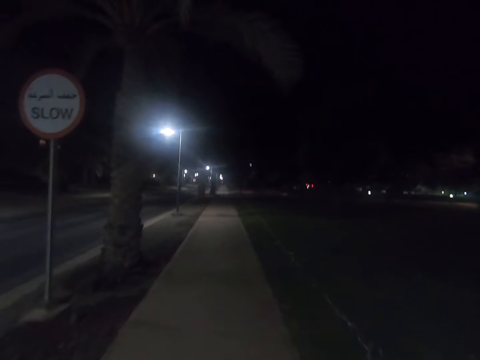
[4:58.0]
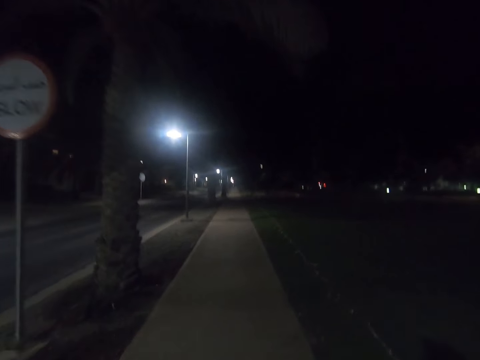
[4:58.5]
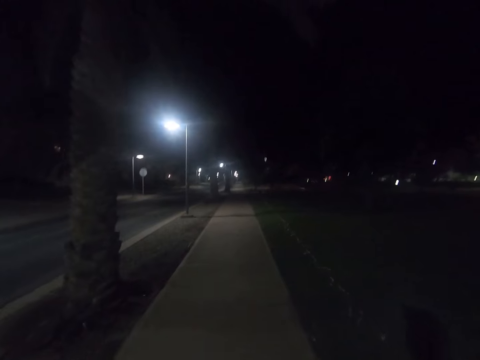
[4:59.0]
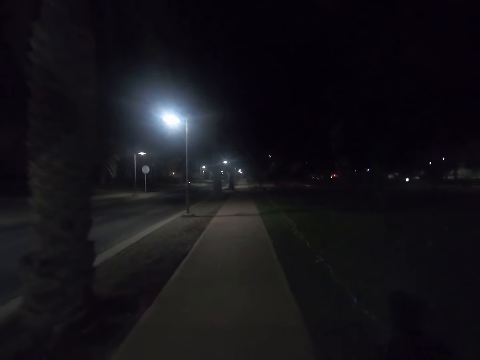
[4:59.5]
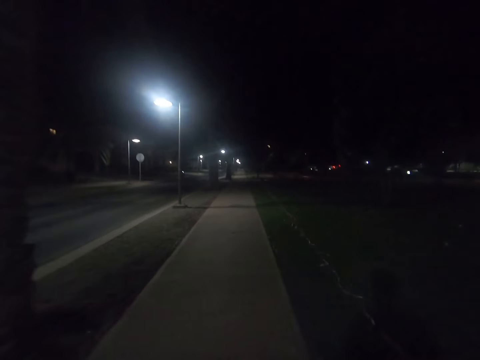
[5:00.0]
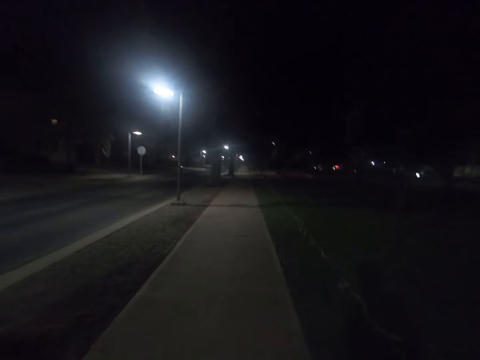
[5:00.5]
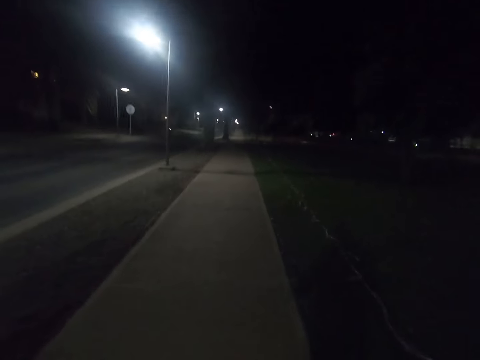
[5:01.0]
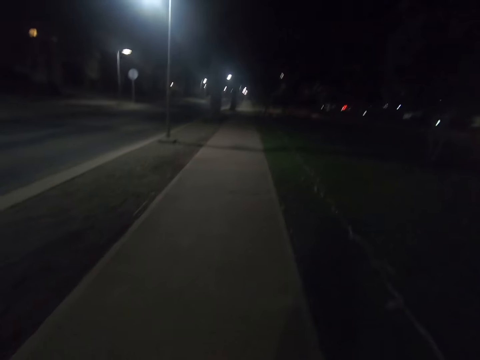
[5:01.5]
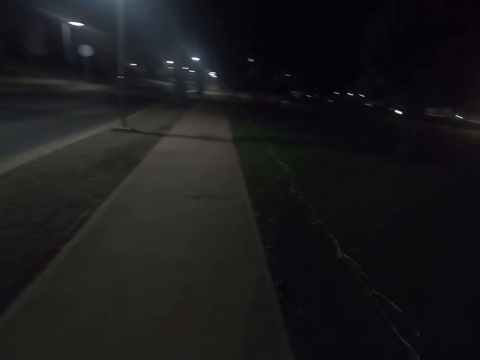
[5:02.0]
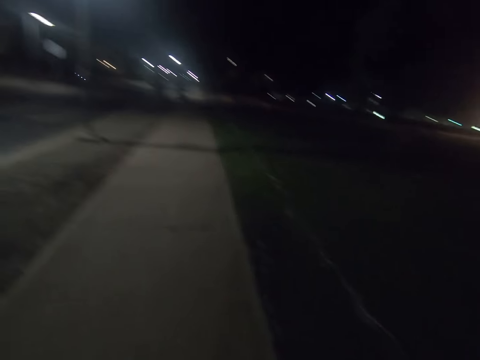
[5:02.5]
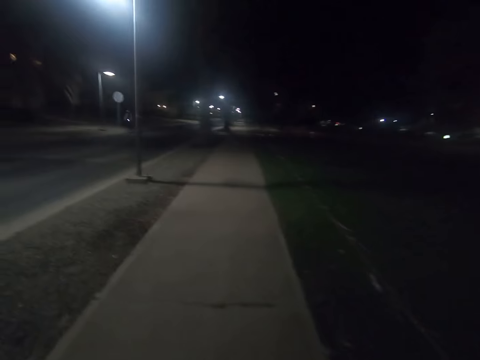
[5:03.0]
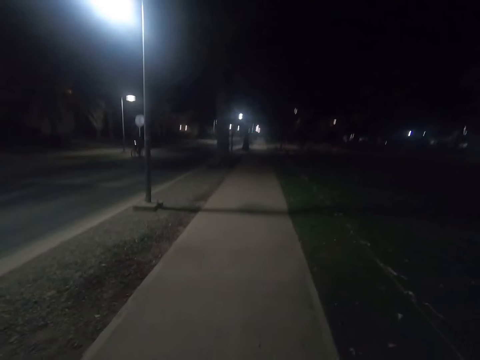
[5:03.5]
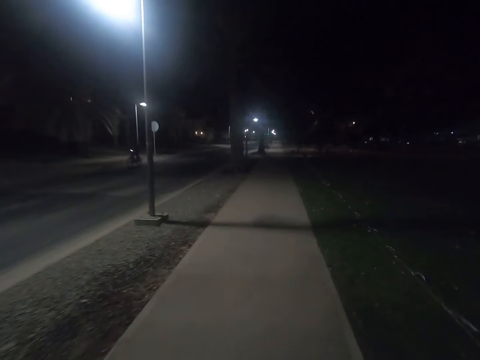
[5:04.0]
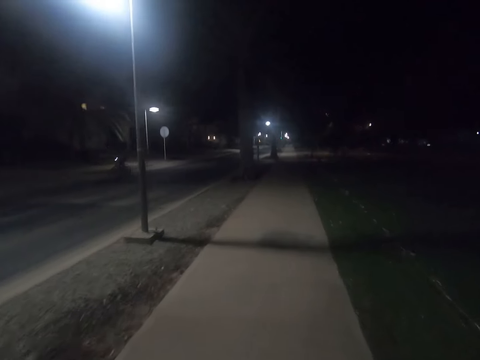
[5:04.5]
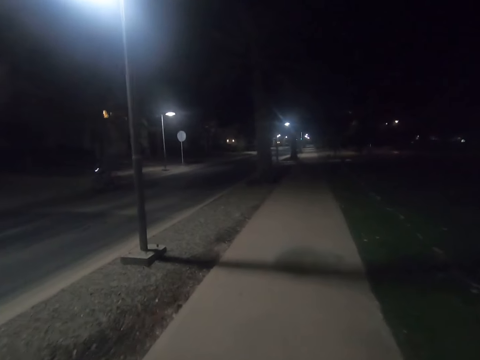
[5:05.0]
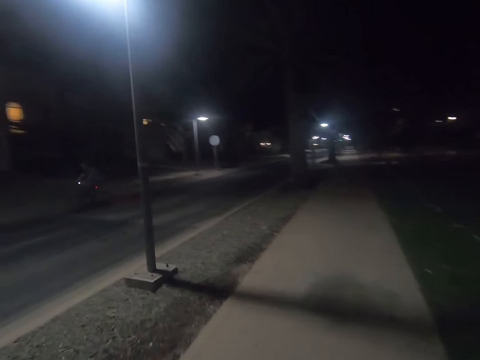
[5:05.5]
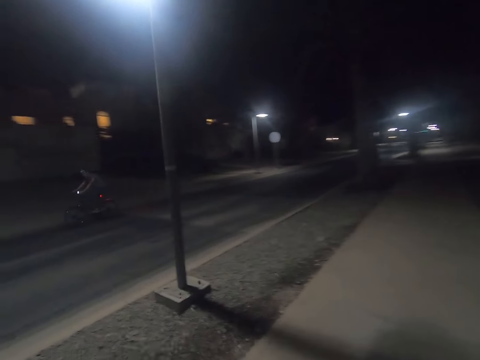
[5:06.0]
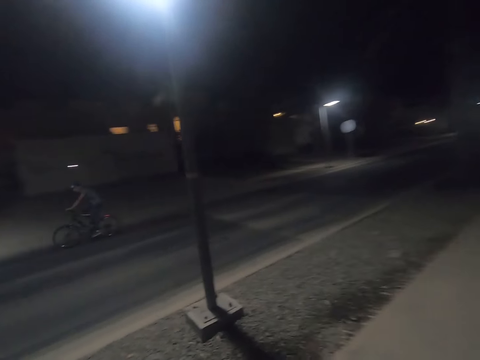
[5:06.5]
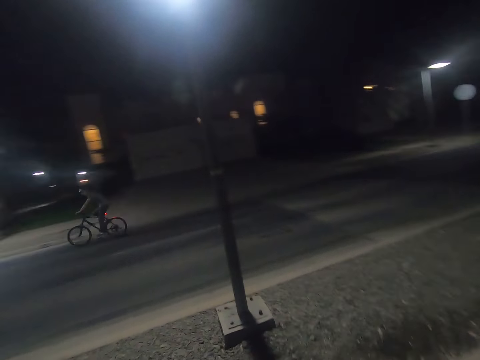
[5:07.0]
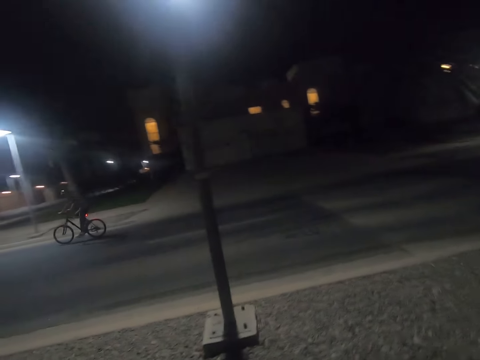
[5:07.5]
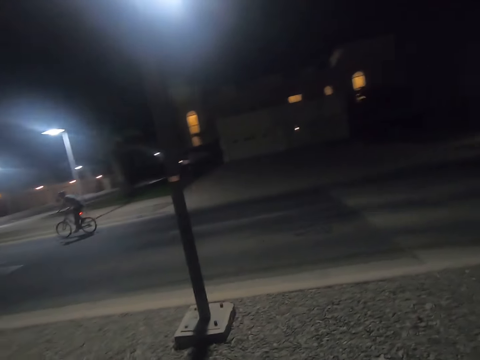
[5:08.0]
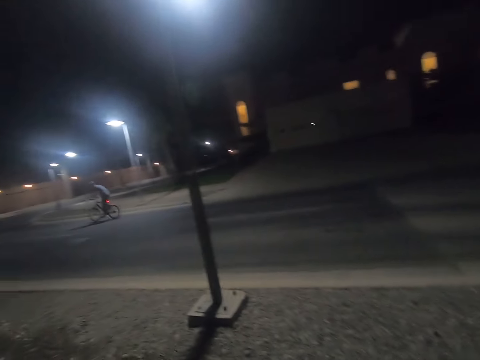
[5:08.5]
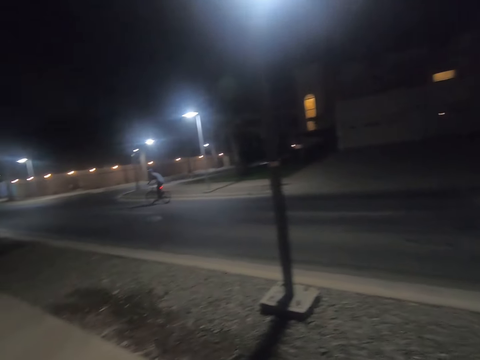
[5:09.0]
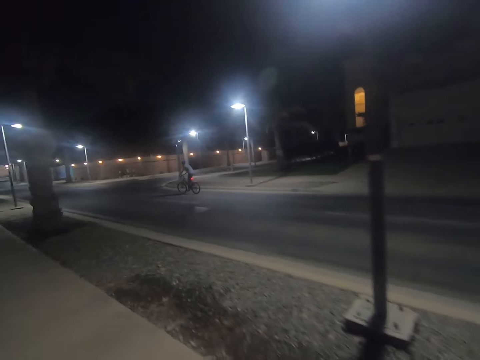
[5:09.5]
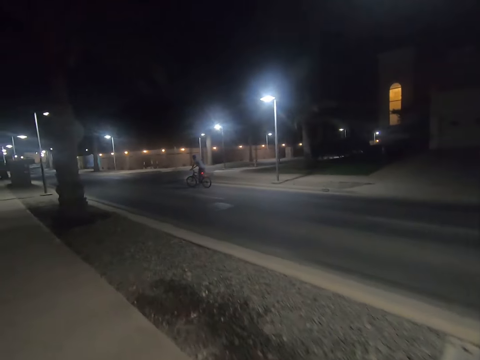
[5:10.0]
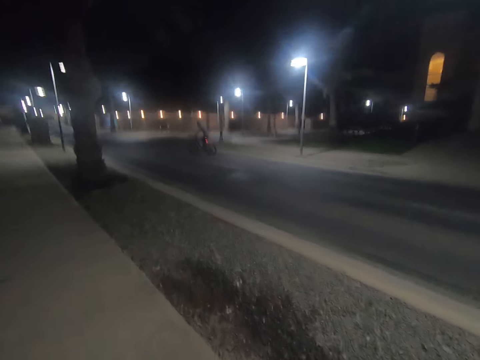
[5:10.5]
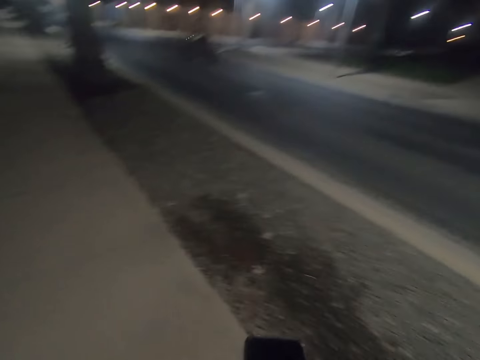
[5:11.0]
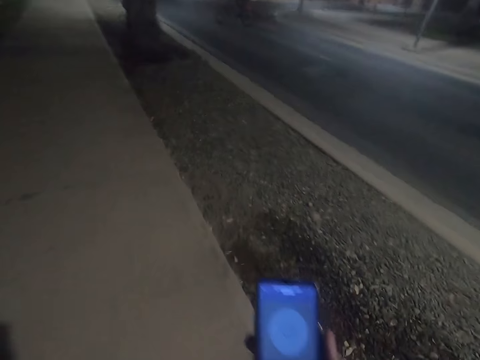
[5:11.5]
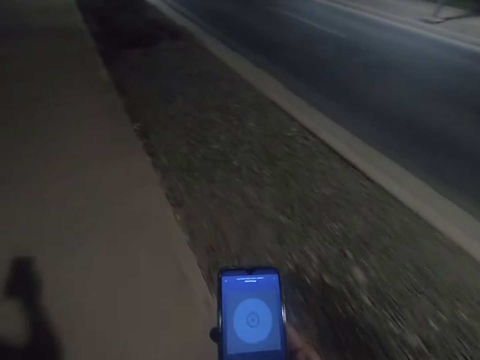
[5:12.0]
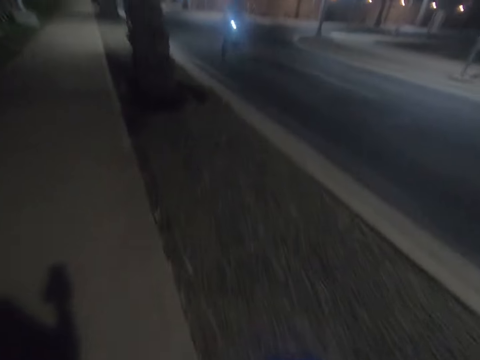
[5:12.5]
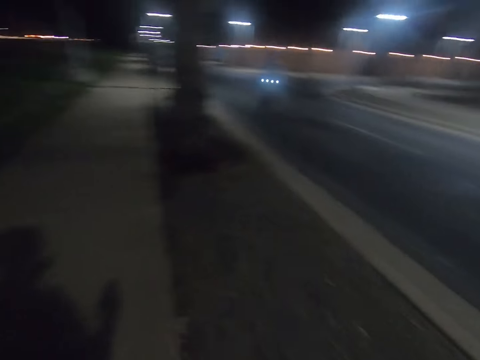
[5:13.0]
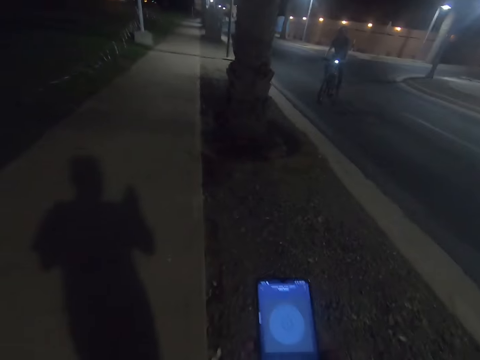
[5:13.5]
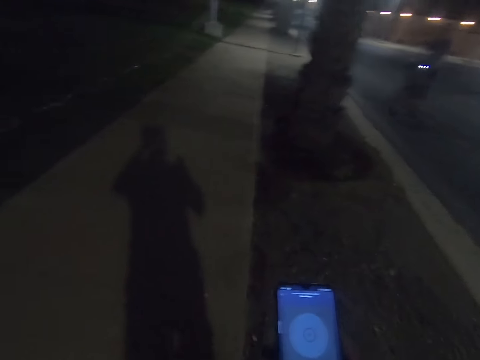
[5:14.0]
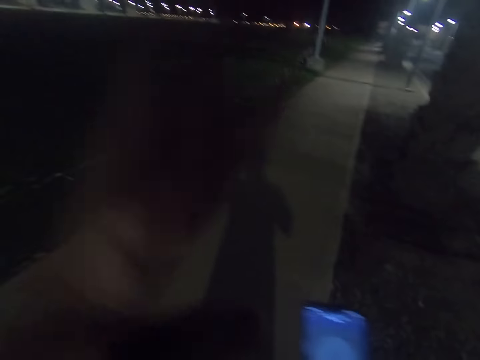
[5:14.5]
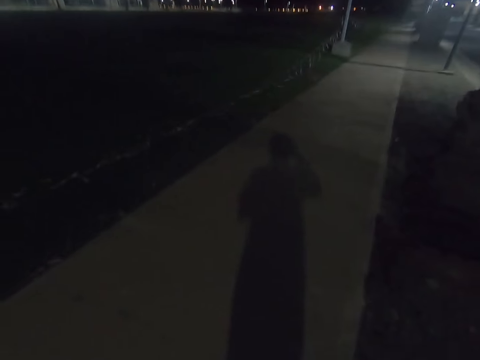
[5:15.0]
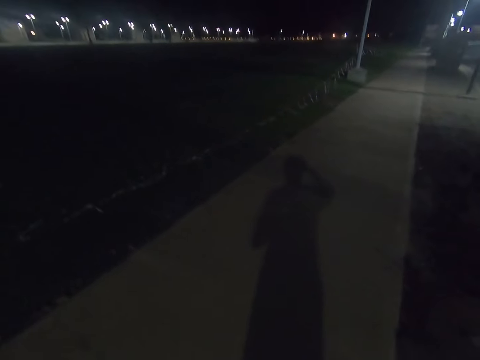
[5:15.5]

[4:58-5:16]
A cyclist rides past the camera wearer. The camera wearer turns around. He looks at his phone on his right hand. He touches his head with his left hand. He touches his head with his right hand.
